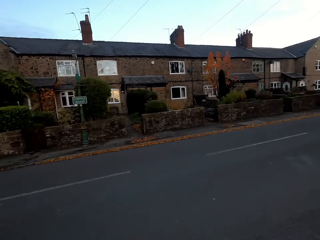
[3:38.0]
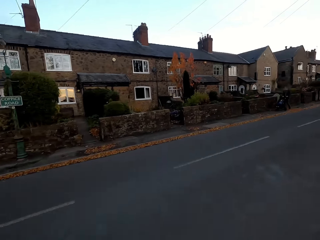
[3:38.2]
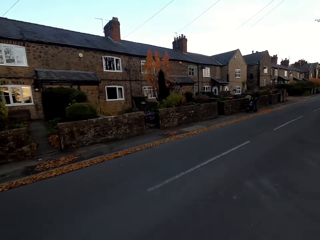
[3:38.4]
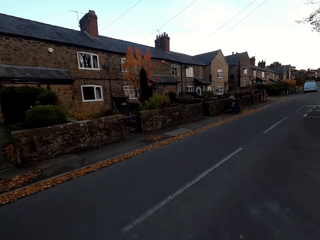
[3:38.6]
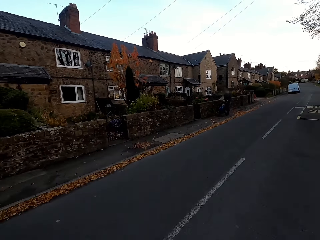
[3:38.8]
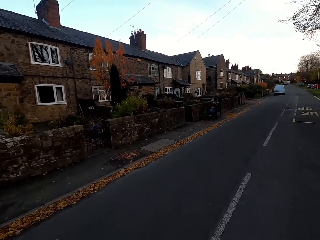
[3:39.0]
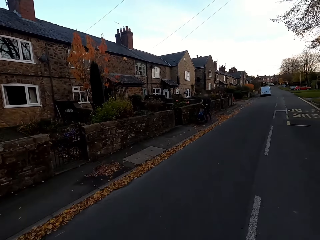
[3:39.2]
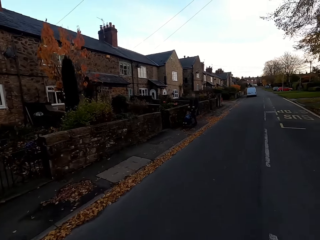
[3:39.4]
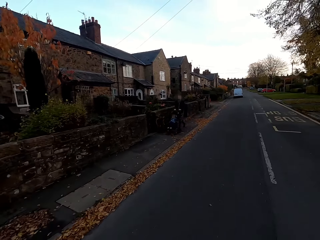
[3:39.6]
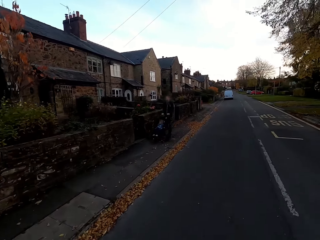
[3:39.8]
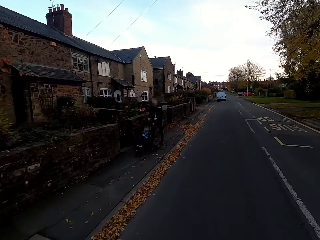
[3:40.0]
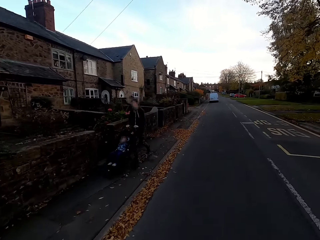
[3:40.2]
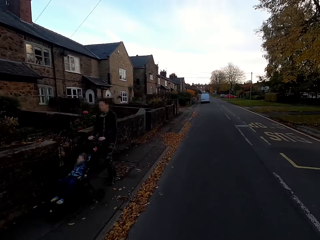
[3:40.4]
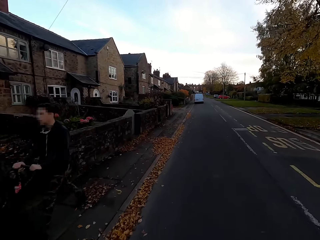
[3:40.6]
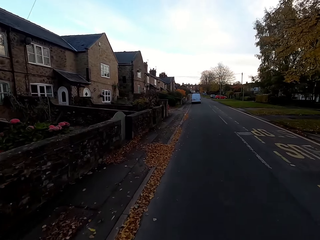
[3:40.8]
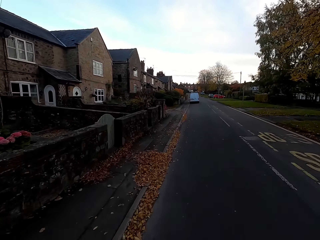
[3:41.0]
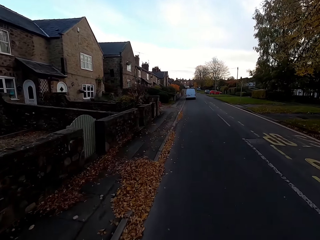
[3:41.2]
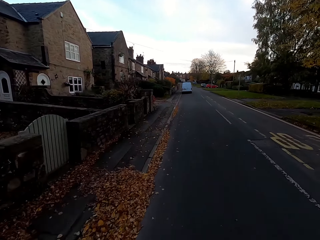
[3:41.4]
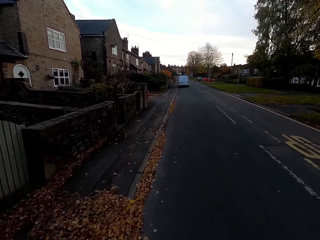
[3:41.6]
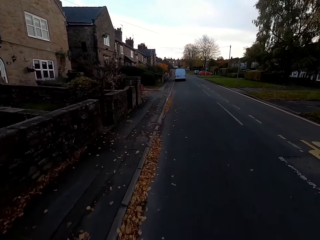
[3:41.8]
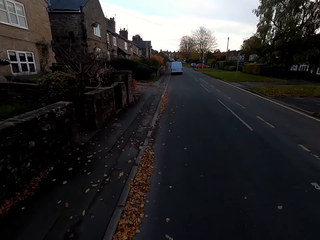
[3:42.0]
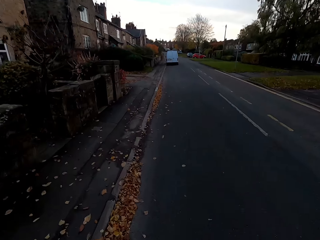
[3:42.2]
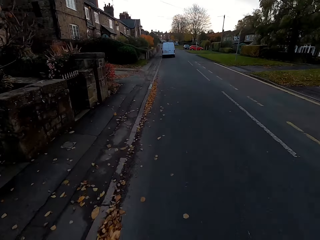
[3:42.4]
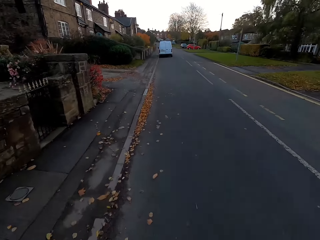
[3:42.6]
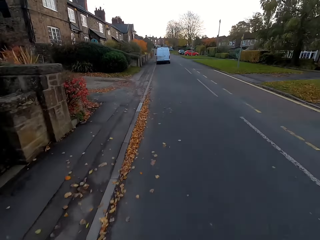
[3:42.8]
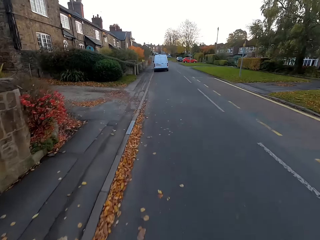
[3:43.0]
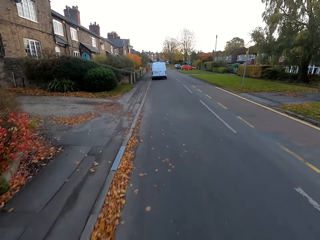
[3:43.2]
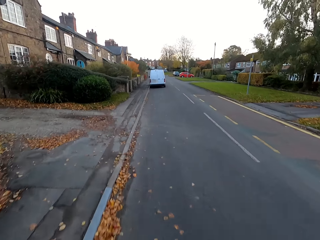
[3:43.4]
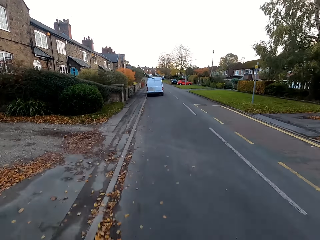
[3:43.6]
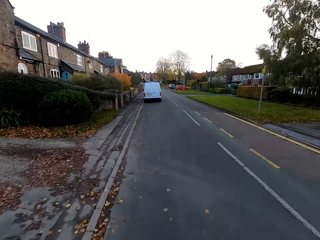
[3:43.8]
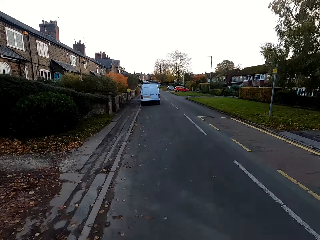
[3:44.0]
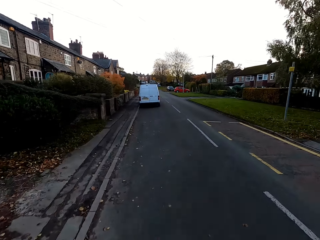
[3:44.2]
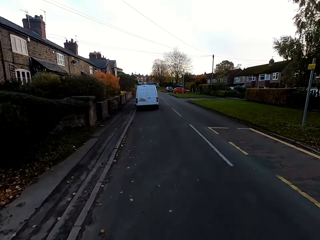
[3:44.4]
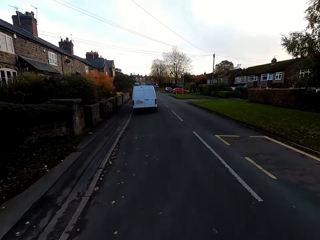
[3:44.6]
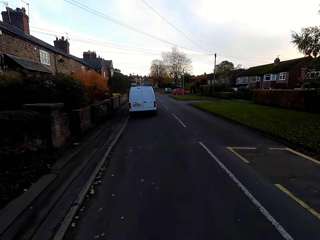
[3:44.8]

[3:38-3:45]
The camera wearer turns to the right.

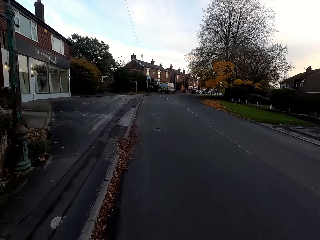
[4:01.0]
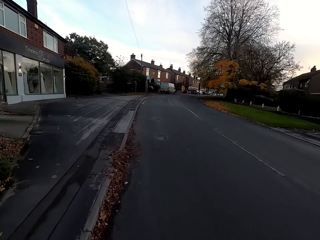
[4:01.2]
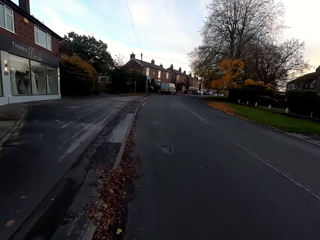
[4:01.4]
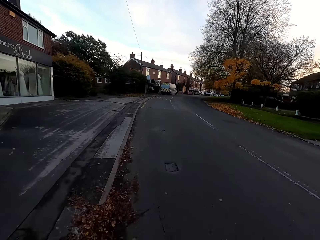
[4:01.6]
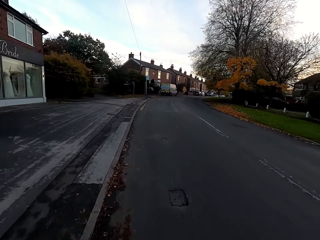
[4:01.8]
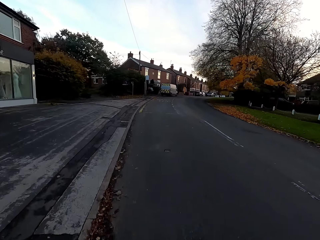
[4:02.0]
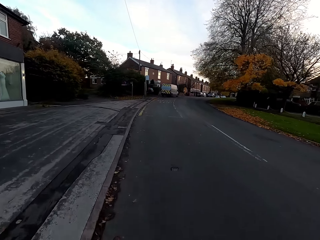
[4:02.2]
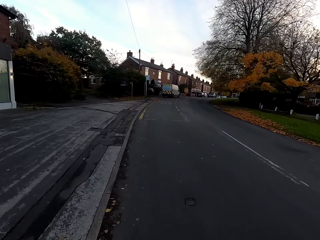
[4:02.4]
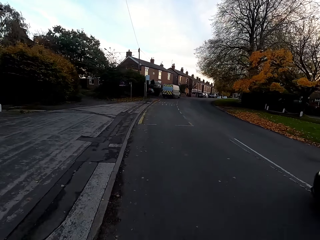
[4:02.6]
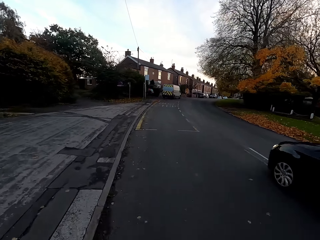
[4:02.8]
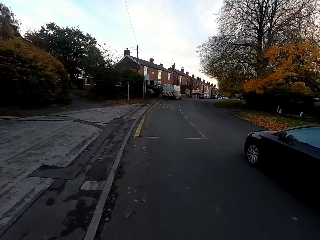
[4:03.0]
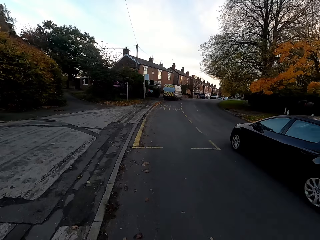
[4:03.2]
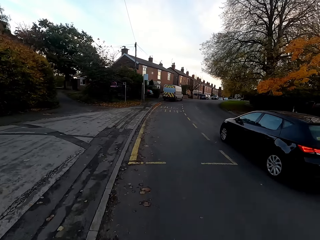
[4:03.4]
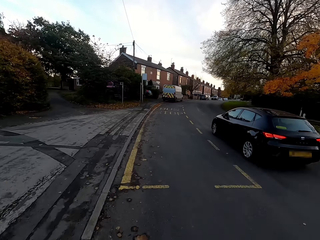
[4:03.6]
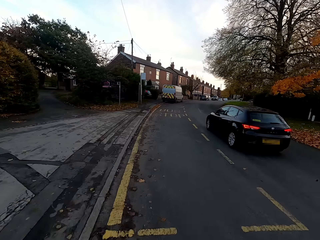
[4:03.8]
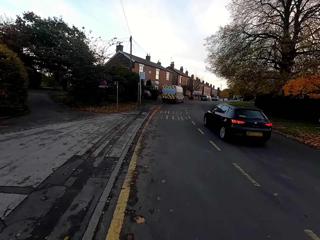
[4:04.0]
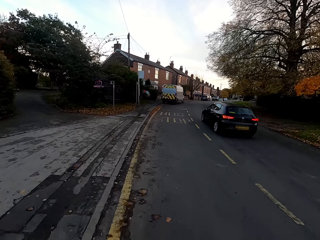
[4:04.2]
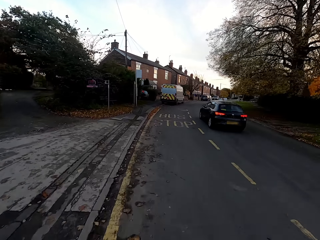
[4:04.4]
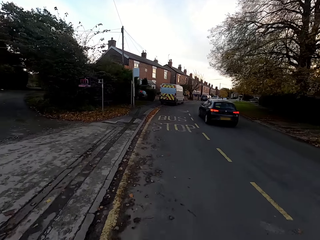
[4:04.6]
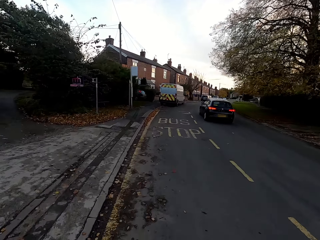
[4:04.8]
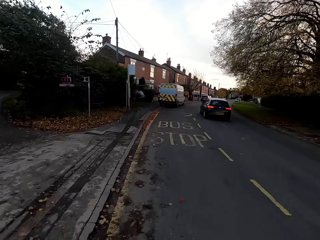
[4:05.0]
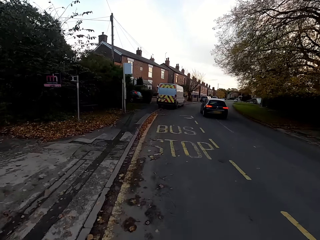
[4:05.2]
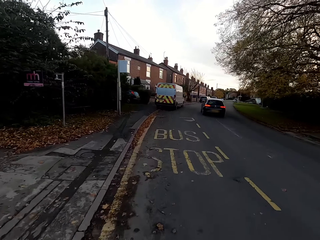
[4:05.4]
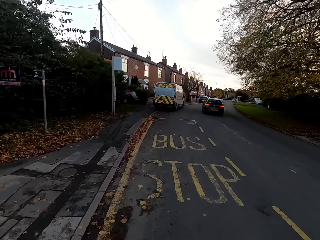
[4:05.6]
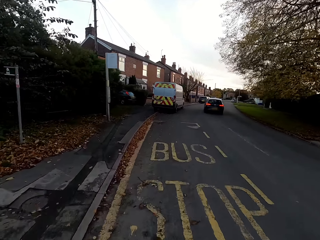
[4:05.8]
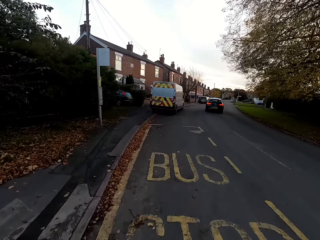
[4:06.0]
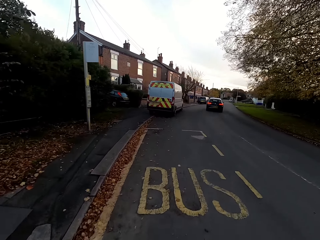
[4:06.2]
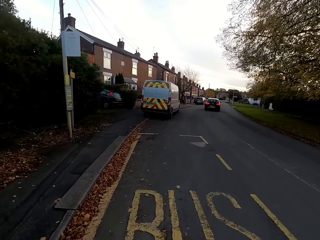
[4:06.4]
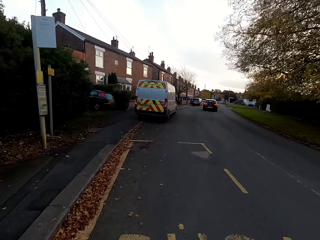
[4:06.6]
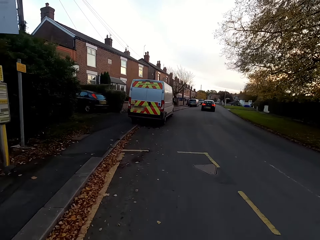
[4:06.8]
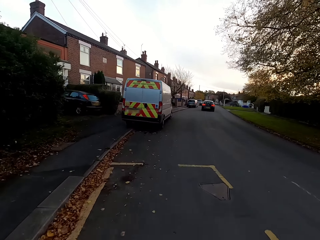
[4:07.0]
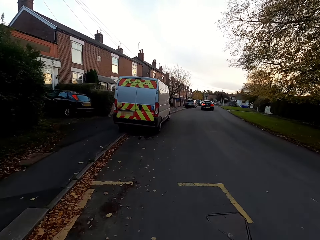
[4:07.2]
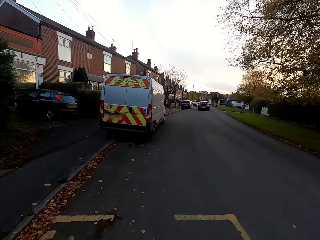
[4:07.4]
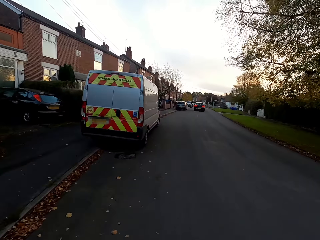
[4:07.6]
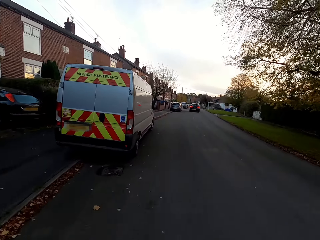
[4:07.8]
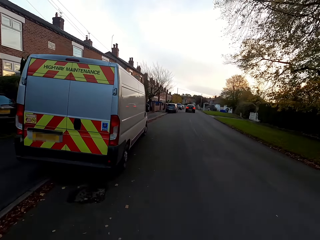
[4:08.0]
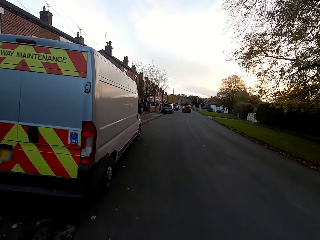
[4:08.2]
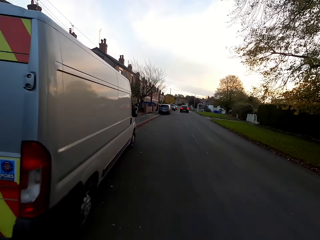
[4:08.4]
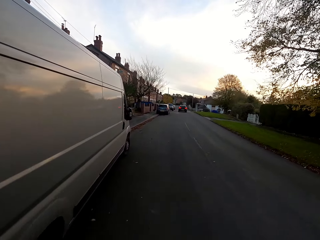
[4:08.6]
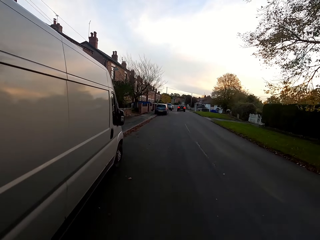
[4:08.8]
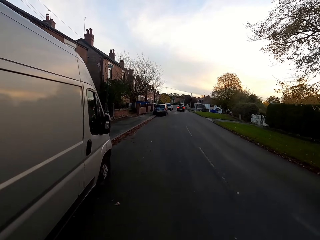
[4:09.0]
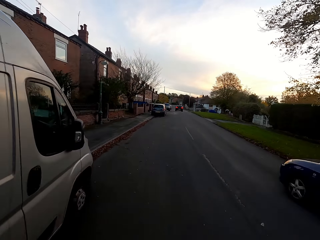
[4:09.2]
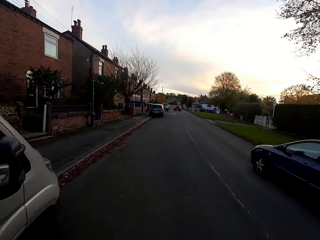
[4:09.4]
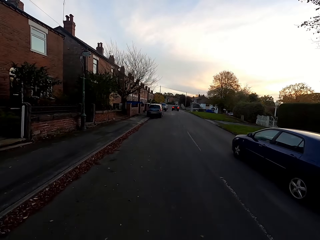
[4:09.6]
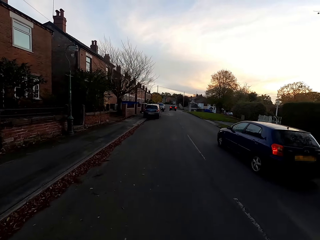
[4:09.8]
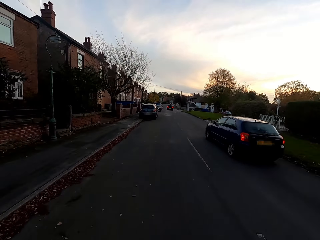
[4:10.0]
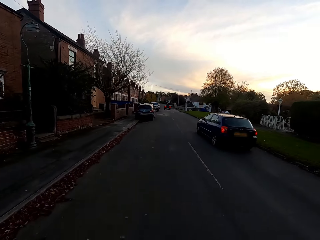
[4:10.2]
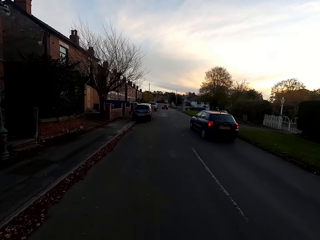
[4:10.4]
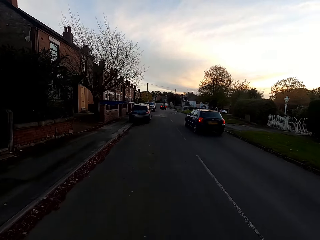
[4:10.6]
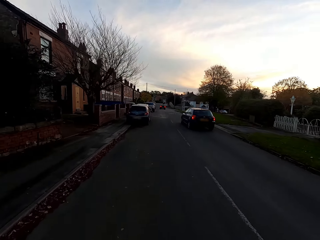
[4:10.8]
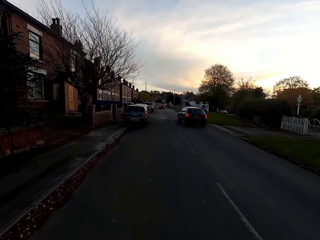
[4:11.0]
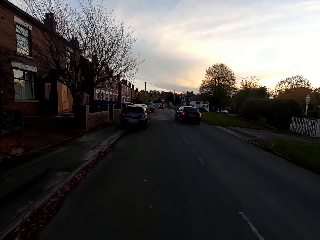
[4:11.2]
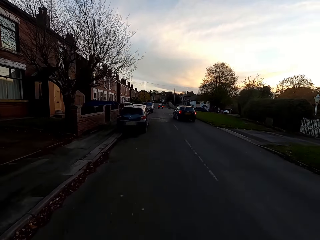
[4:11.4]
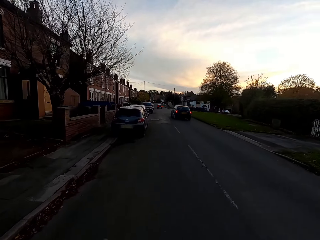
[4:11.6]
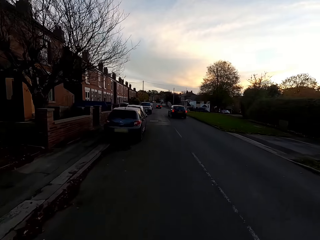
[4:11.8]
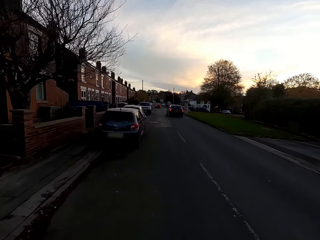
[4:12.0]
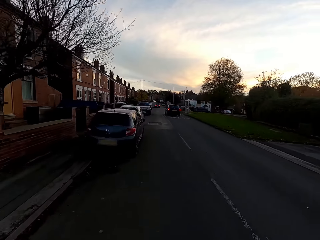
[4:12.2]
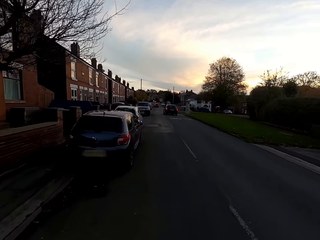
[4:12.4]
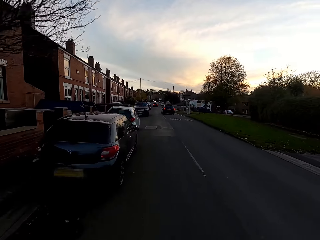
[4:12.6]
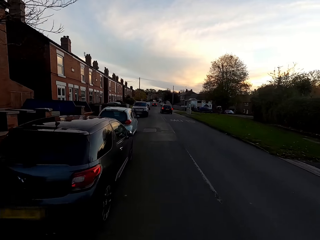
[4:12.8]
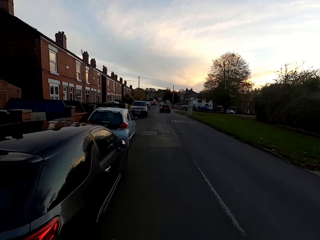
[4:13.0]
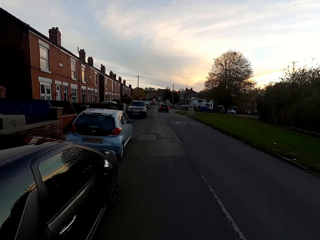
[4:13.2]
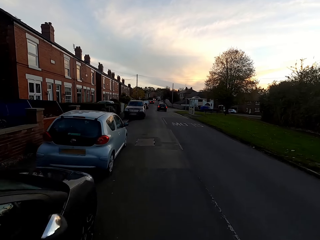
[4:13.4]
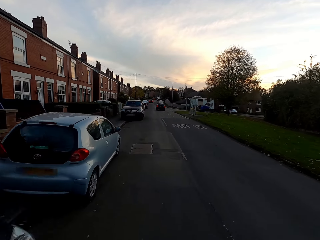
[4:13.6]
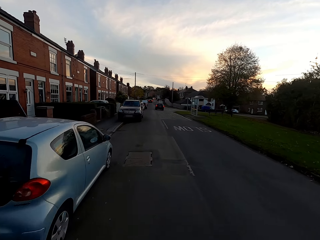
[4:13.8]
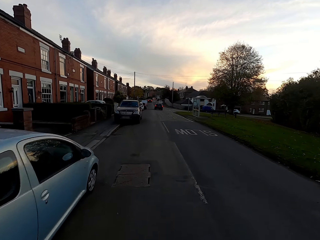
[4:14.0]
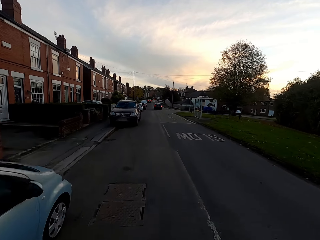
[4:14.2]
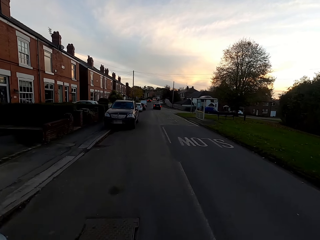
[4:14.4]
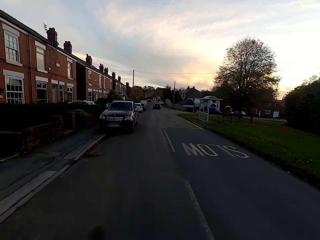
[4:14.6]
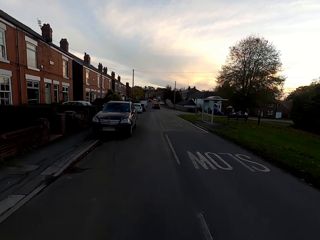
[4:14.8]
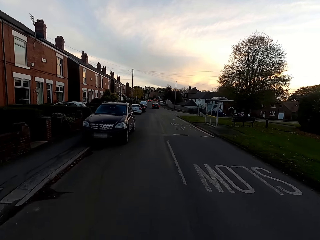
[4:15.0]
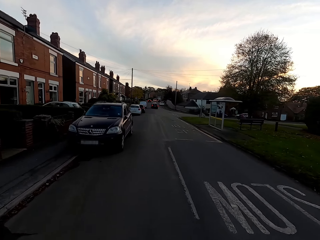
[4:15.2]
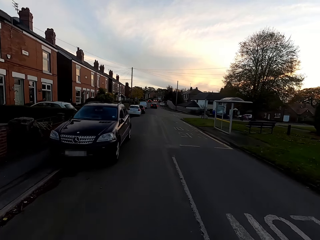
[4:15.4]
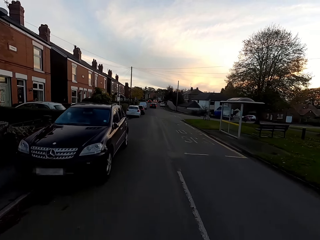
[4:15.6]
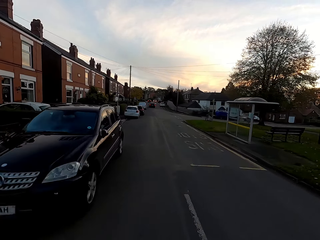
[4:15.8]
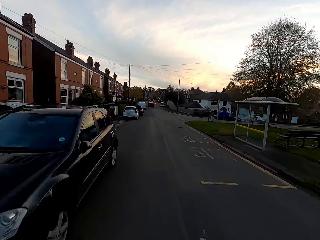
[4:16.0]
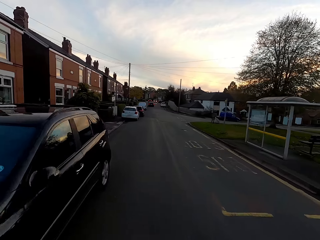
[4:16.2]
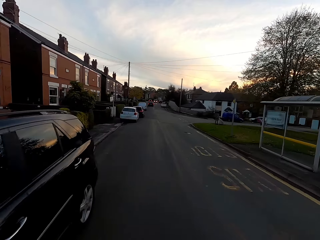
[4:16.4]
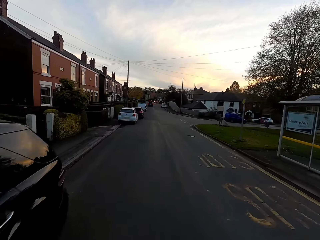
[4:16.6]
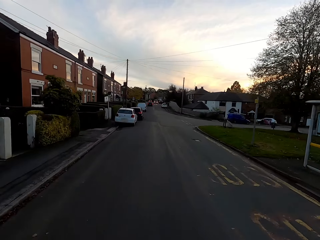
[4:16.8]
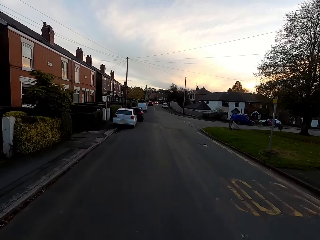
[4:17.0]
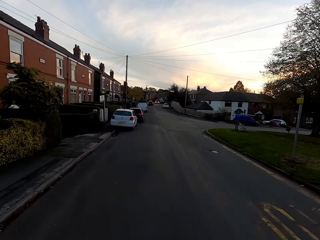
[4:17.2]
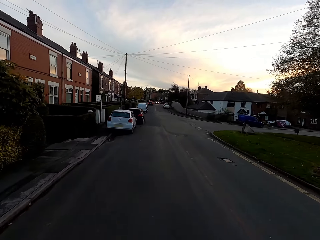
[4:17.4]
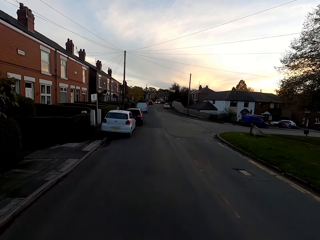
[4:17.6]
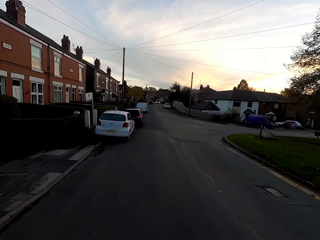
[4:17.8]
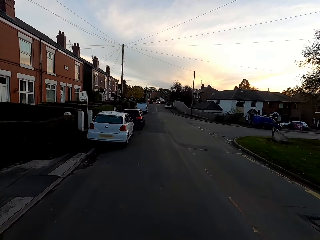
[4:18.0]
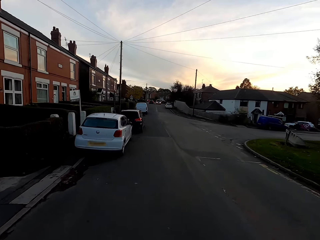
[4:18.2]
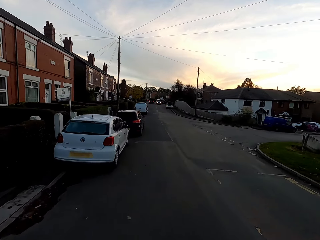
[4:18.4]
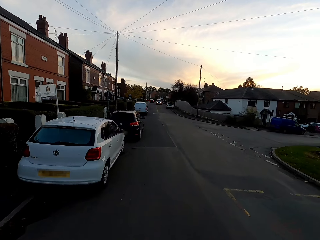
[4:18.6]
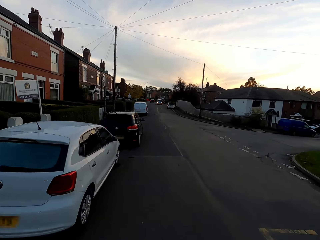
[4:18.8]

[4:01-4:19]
A black car drives past the camera wearer. A navy blue car drives past the camera wearer.
